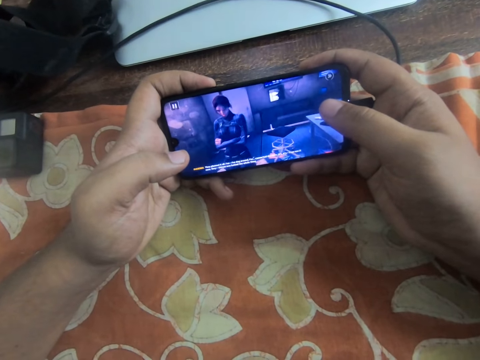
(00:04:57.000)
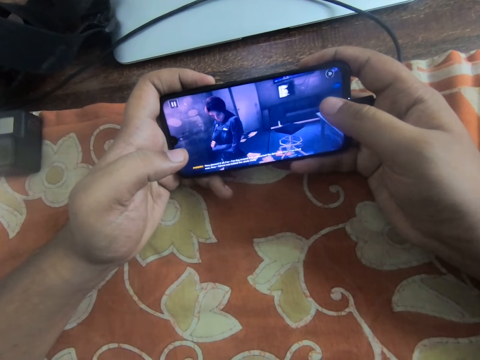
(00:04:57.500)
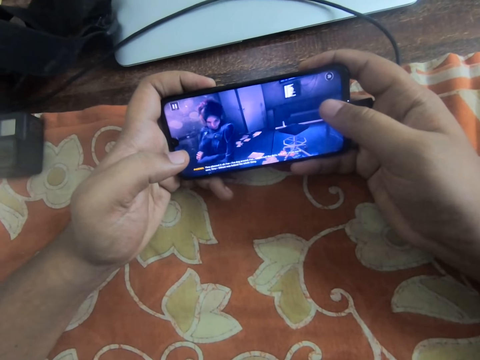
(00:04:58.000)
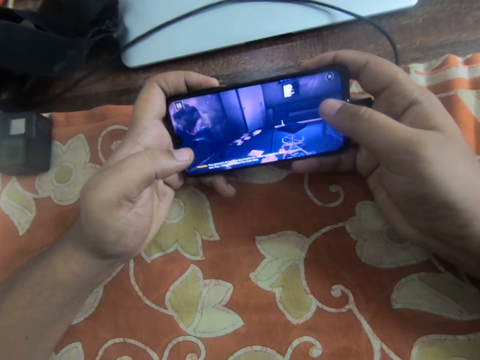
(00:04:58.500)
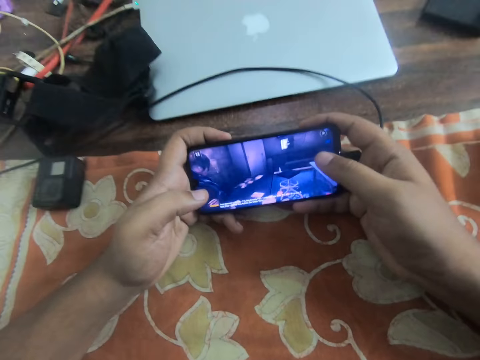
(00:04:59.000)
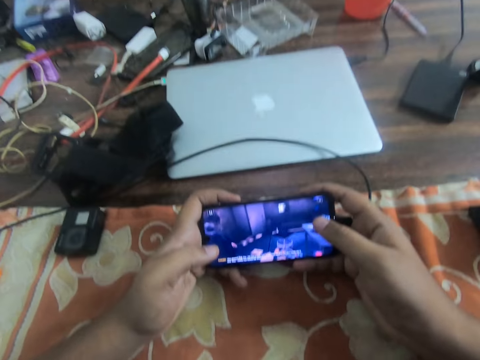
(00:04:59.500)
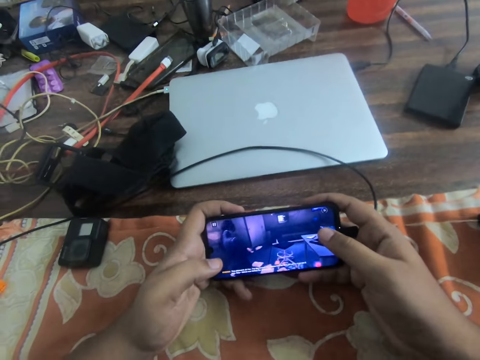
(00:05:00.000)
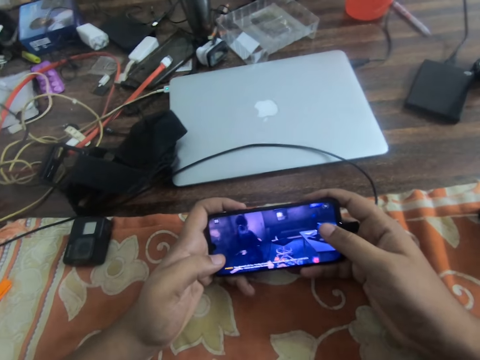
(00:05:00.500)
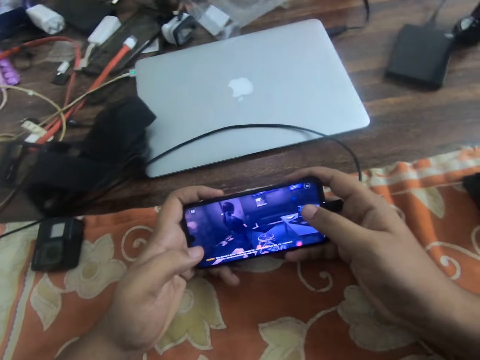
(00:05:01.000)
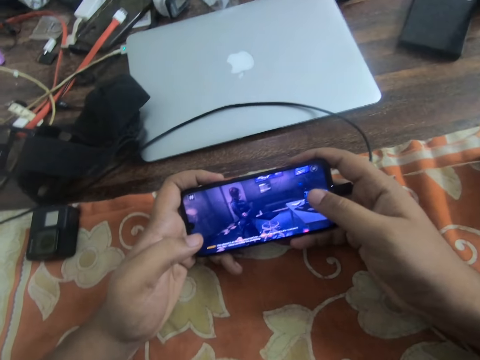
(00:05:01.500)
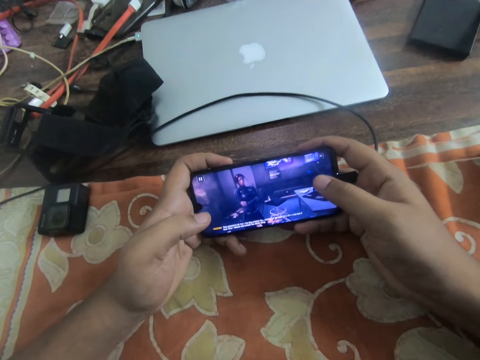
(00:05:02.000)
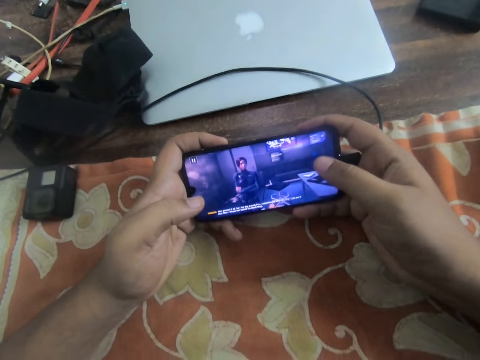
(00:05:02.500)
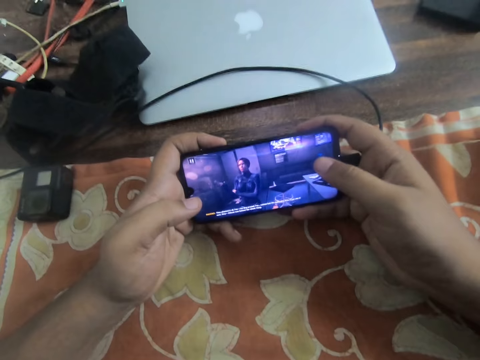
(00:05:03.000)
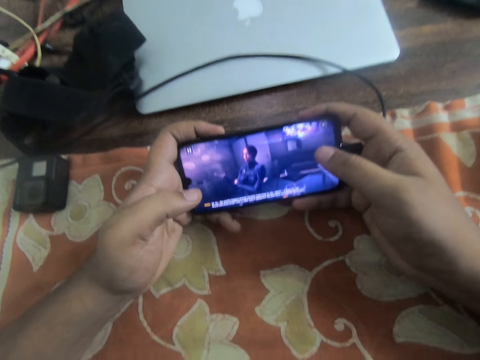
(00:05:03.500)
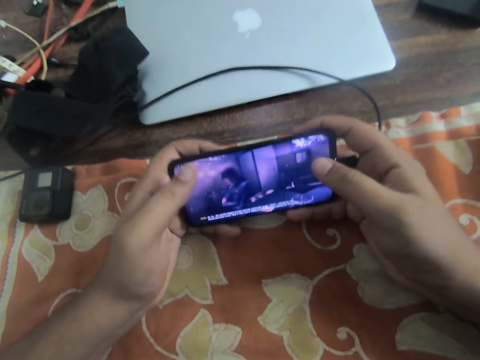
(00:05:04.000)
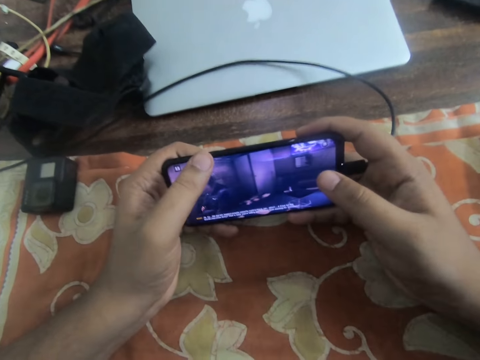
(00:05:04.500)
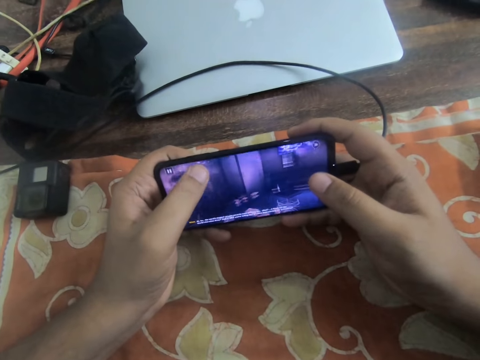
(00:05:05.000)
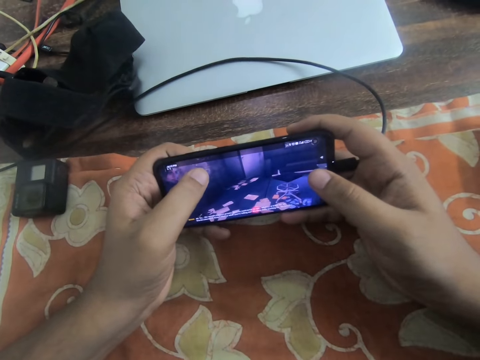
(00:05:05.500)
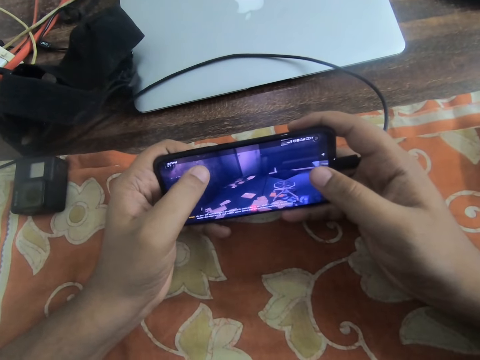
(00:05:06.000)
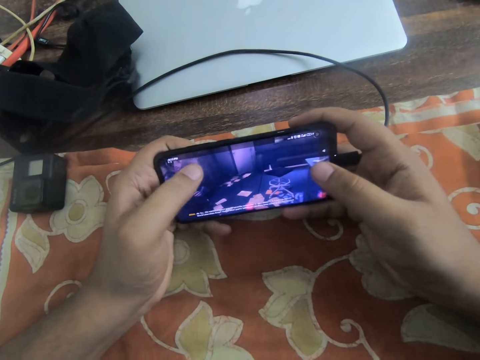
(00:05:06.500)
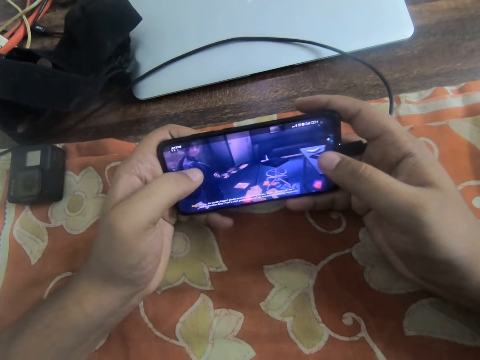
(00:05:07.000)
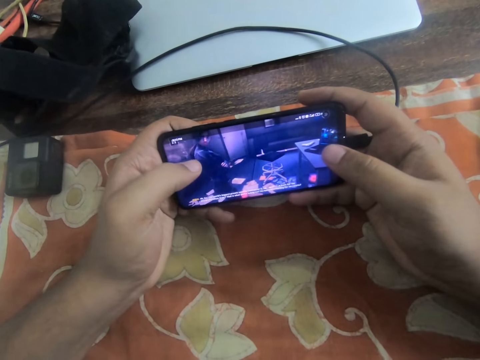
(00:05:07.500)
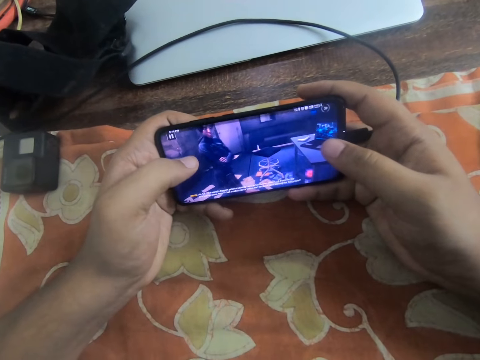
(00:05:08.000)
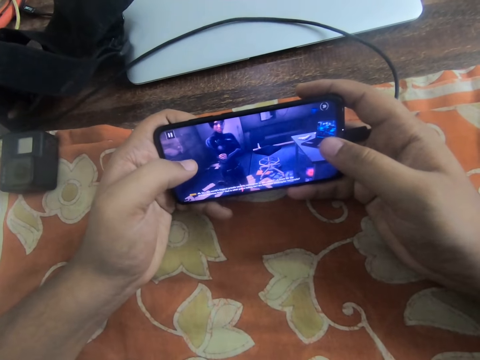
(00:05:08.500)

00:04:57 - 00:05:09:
The camera wearer taps on the phone screen.

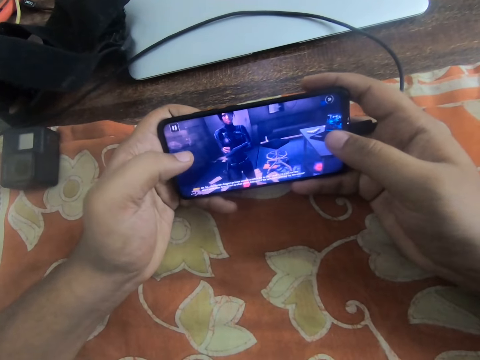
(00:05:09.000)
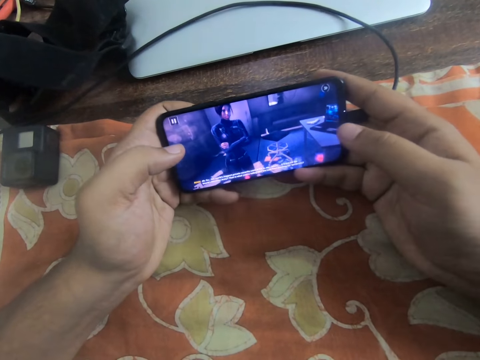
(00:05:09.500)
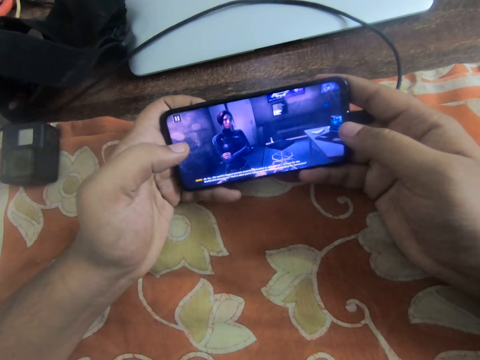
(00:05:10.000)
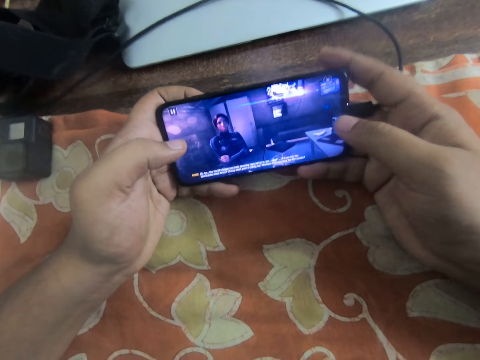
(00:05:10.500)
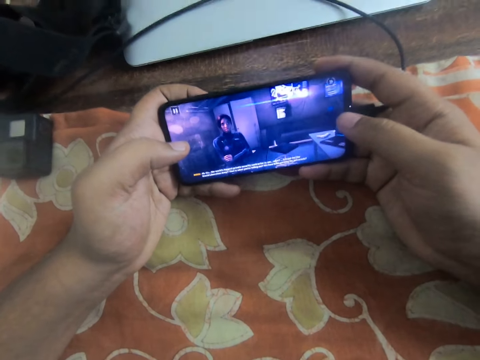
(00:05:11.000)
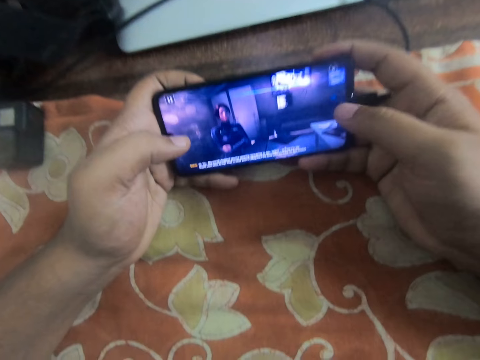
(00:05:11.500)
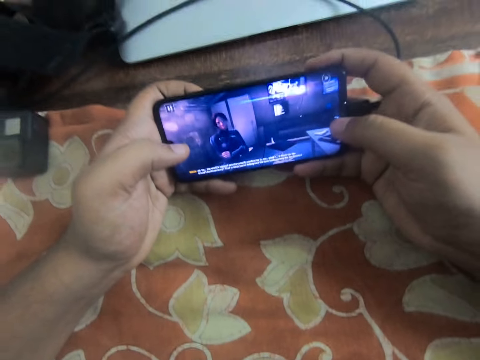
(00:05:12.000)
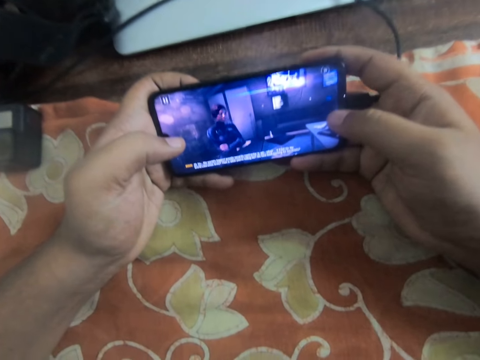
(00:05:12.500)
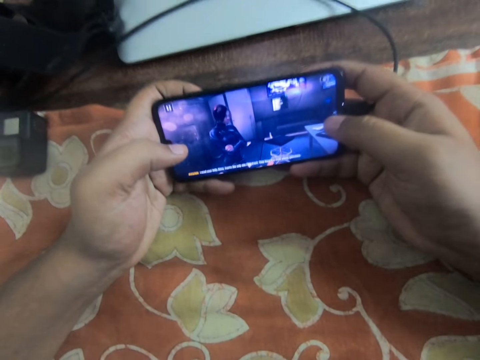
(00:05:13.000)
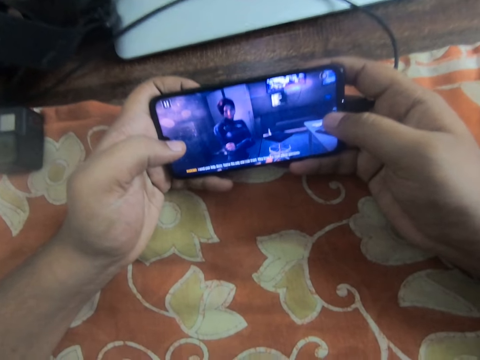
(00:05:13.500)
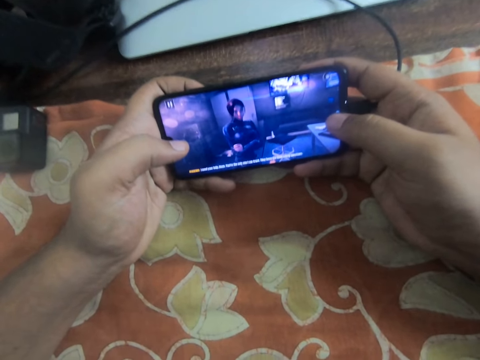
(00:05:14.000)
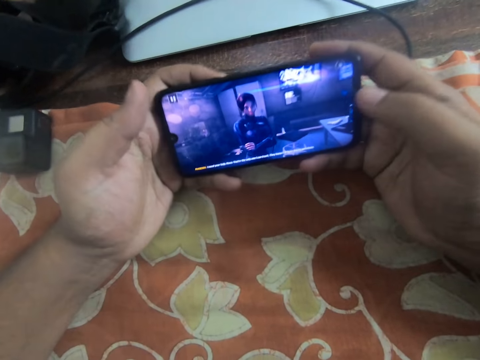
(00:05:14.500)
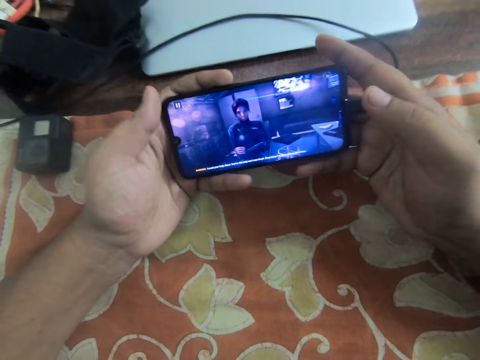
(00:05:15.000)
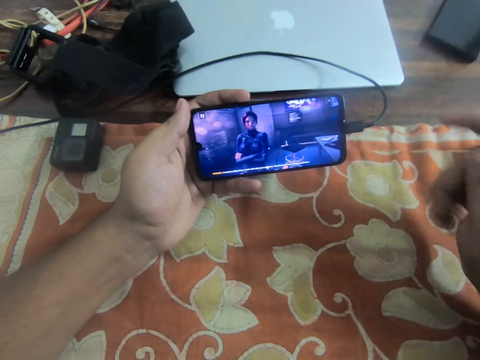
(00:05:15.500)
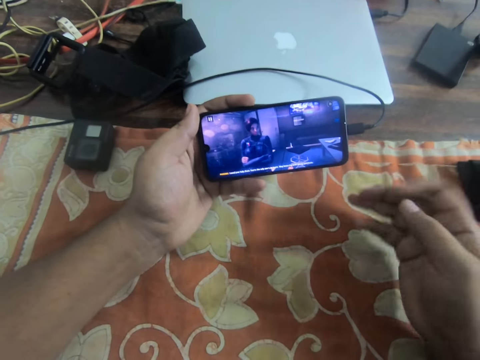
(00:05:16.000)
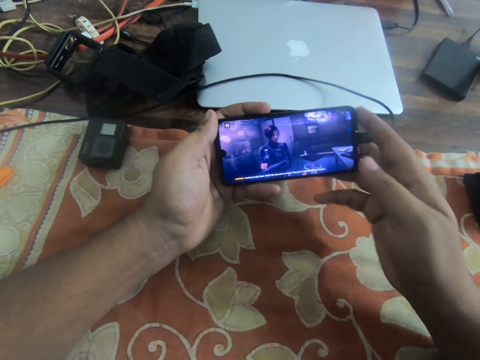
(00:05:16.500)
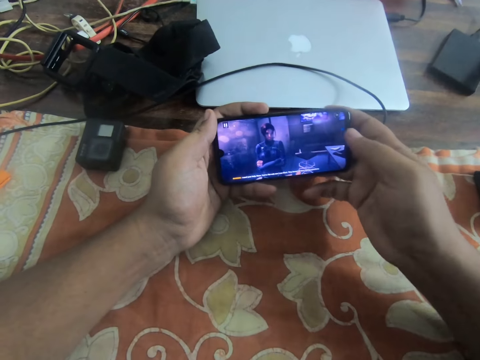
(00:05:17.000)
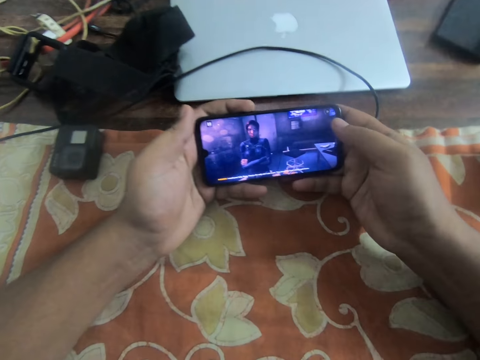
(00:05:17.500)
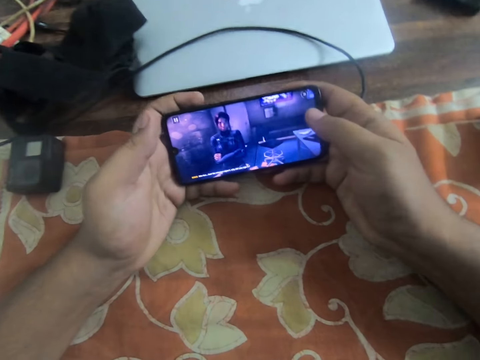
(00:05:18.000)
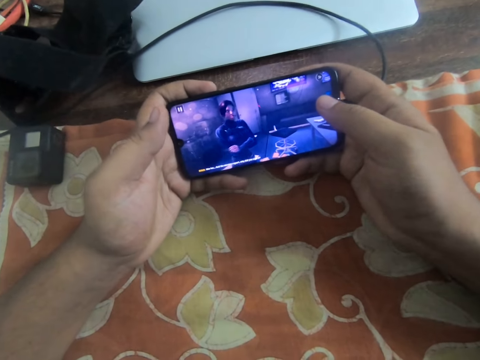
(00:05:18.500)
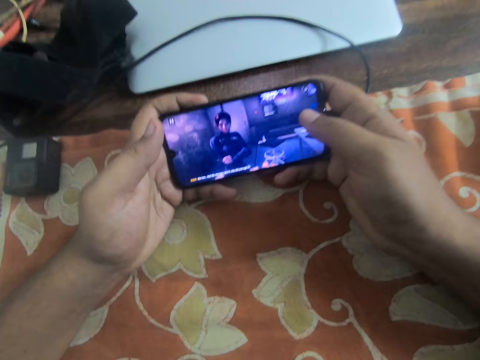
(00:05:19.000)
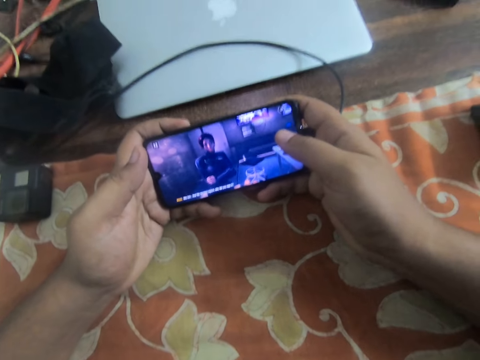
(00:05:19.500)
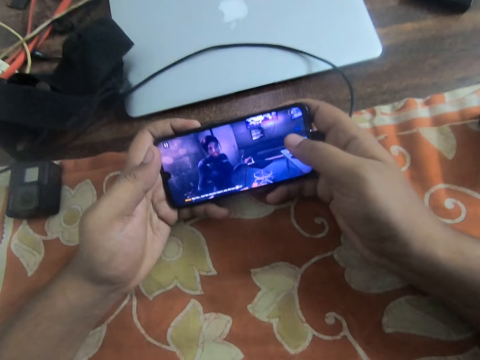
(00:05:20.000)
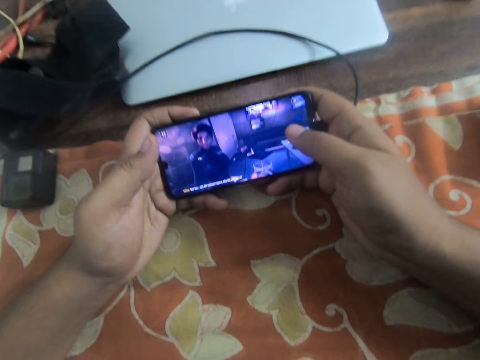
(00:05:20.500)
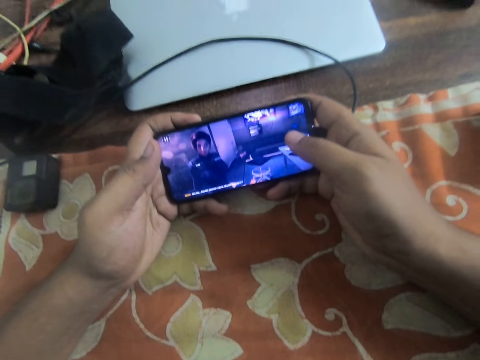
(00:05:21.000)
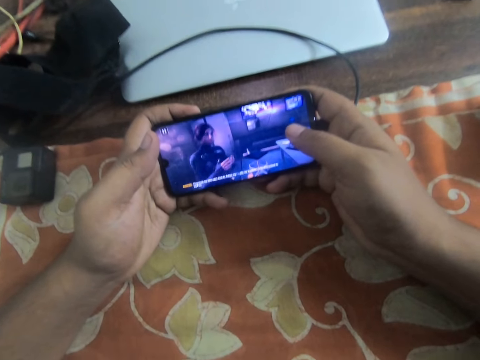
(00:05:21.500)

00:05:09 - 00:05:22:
The camera wearer stretches his fingers. He lets go of the phone with the right hand. He continues watching the game on the phone and holds the phone with both hands.
